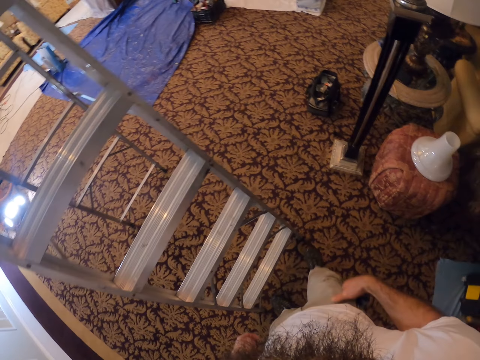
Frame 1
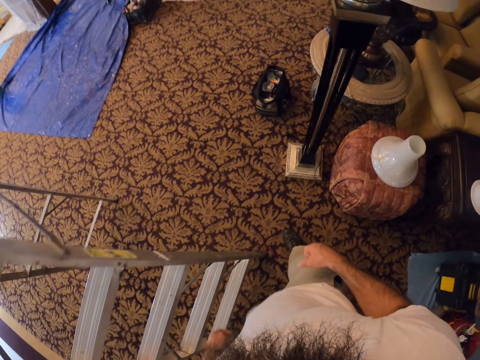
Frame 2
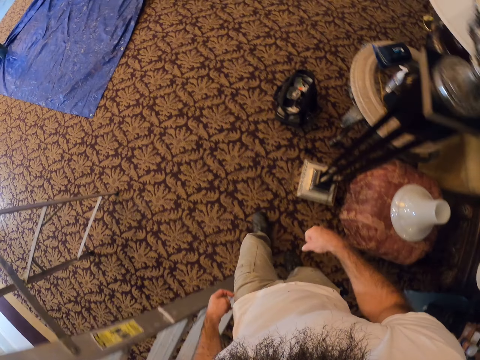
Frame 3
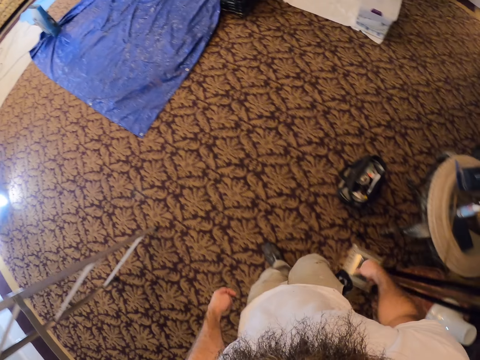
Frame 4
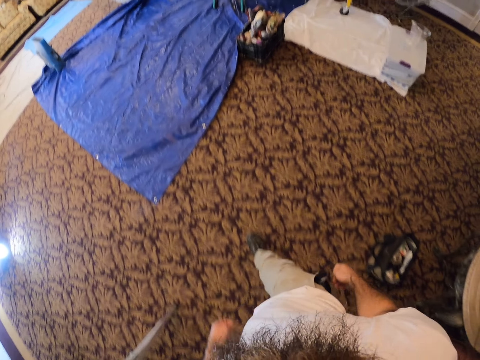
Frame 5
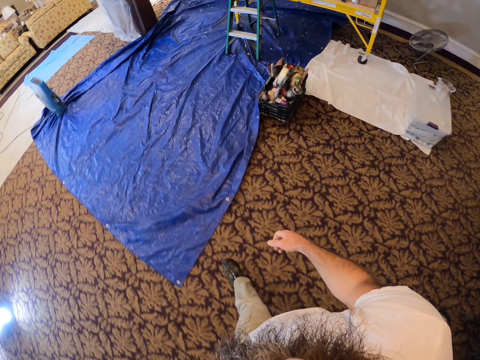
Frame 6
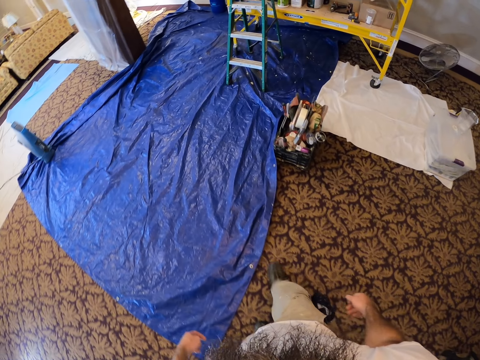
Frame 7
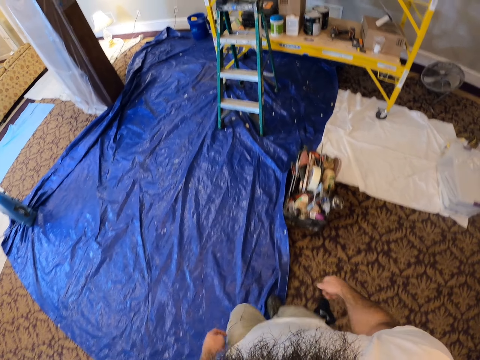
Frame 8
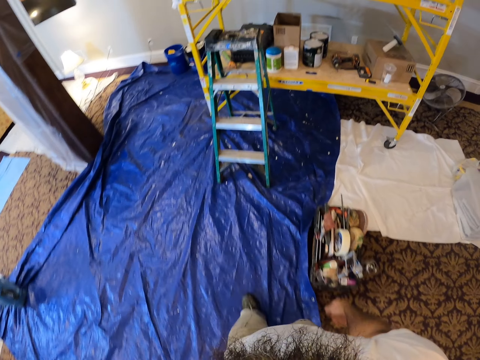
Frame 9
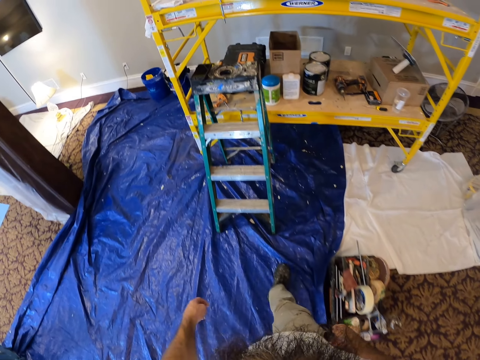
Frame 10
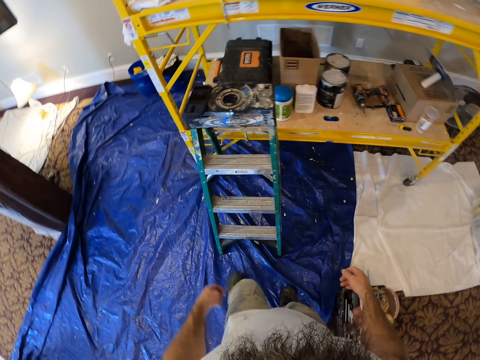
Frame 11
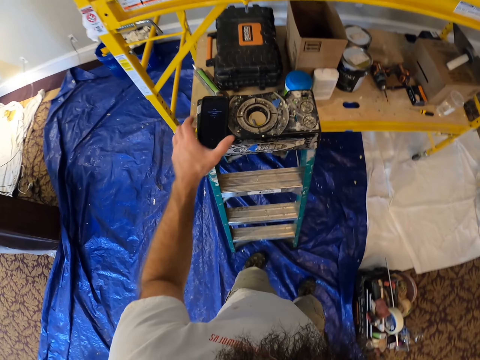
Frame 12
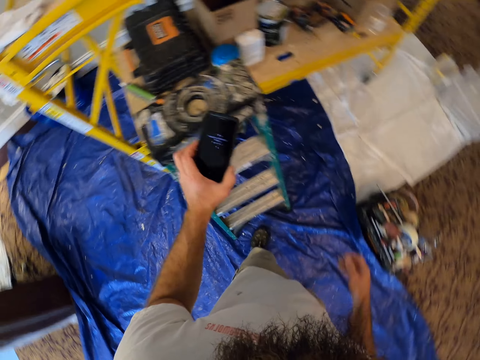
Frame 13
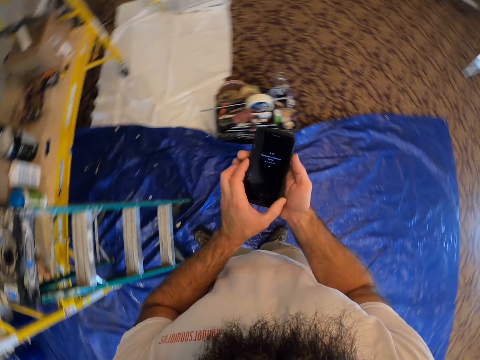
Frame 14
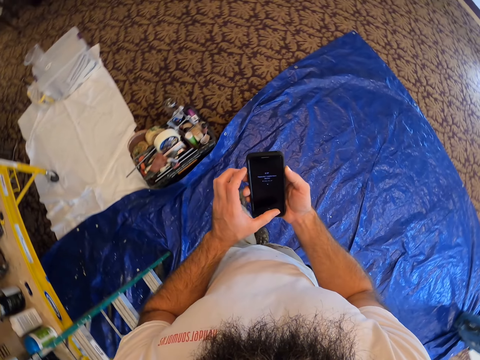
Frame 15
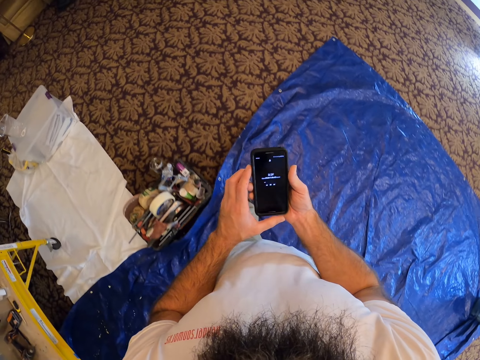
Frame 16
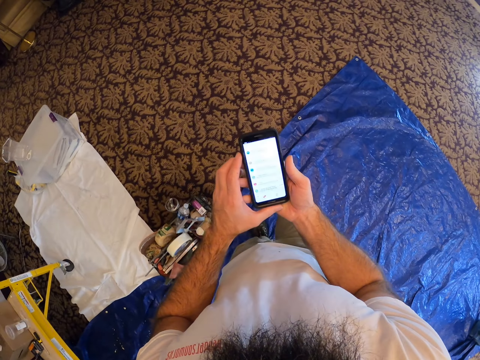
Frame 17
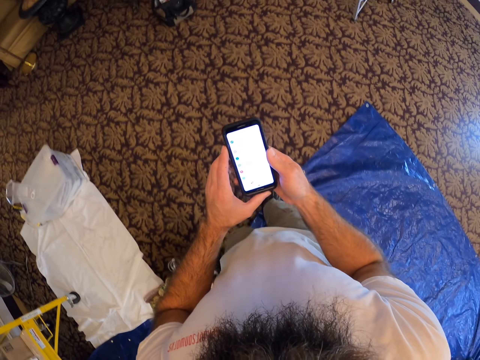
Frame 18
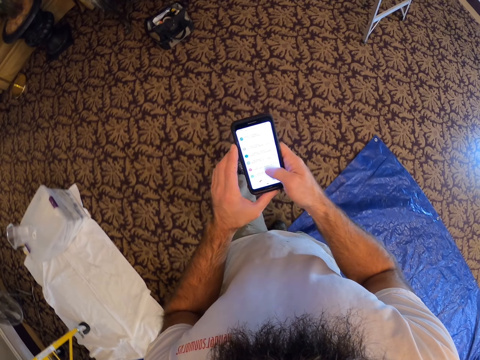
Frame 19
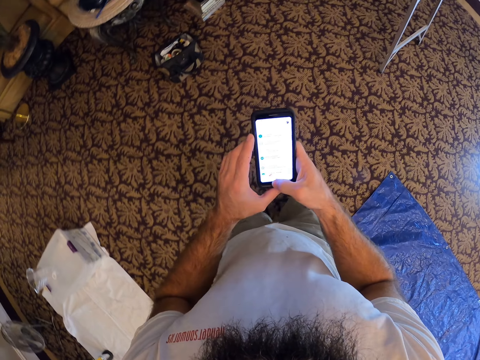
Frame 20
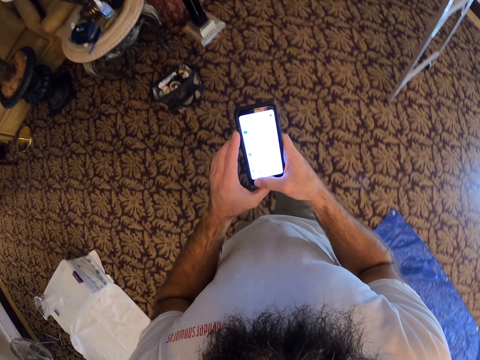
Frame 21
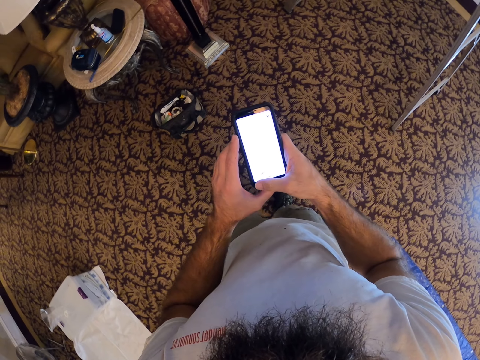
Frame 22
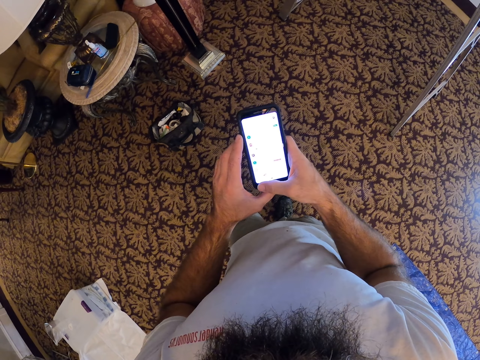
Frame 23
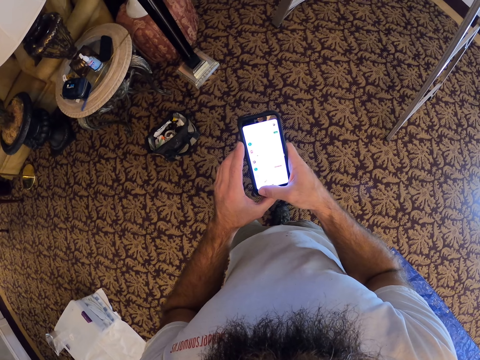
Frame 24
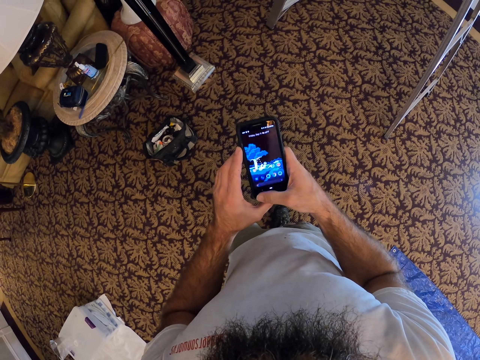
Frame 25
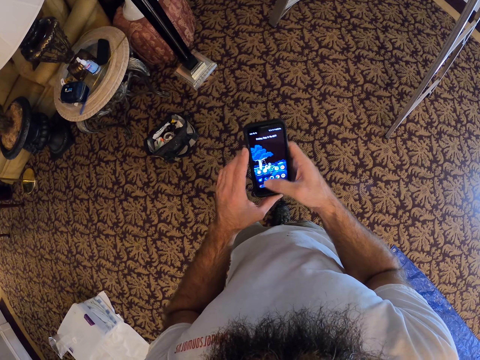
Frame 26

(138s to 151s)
The camera wearer walks. He picks up a phone from a ladder with his left hand. He holds the phone with both hands. He operates the phone with both hands.

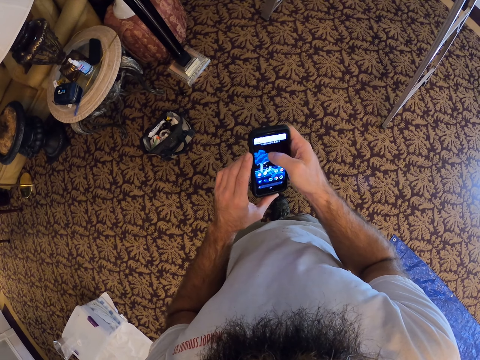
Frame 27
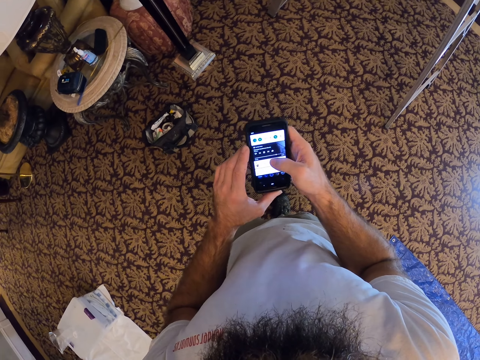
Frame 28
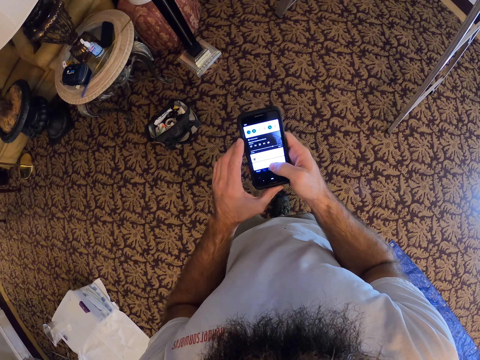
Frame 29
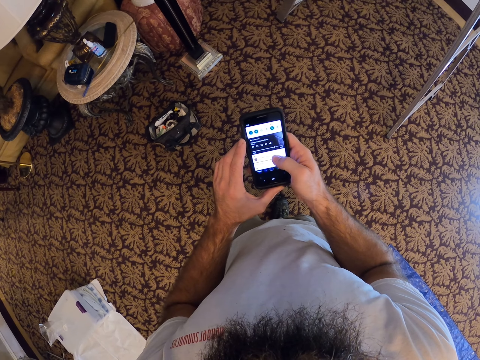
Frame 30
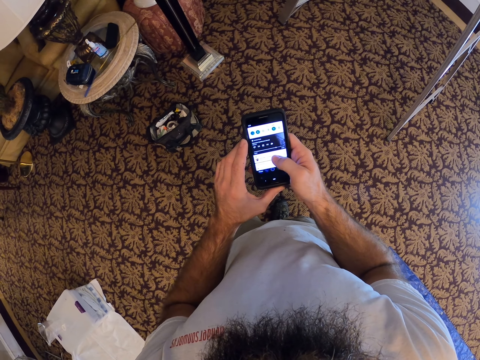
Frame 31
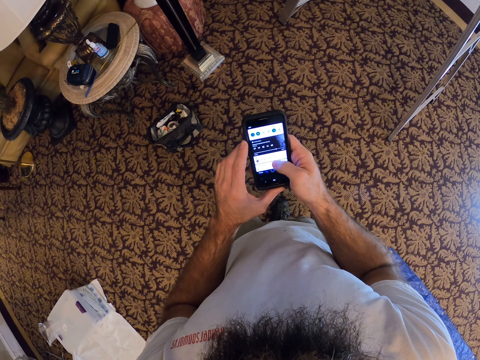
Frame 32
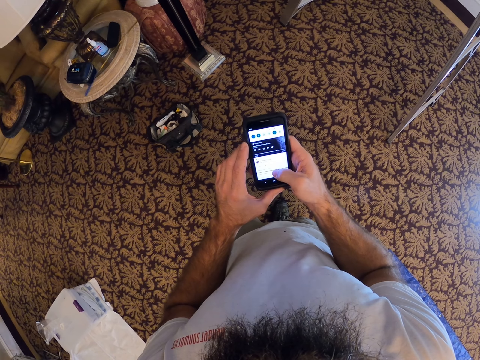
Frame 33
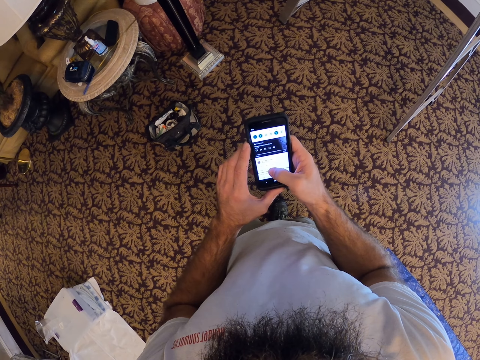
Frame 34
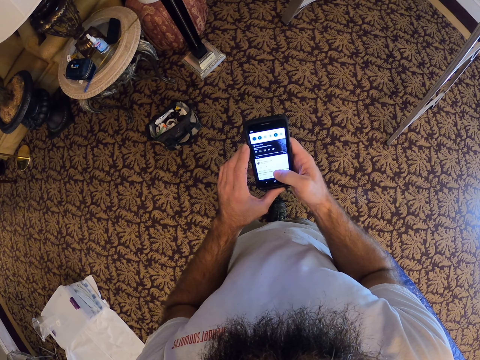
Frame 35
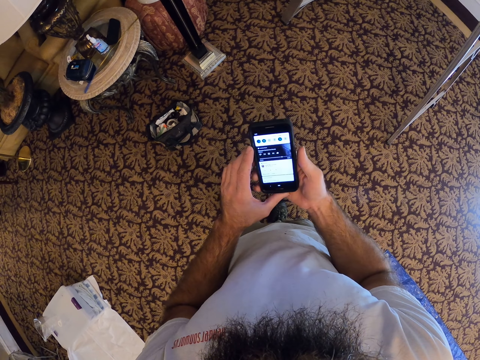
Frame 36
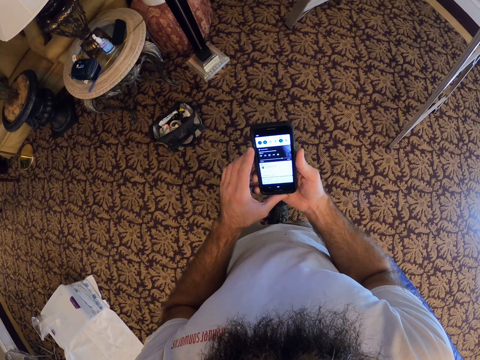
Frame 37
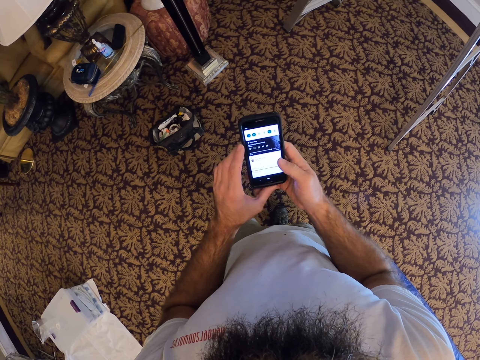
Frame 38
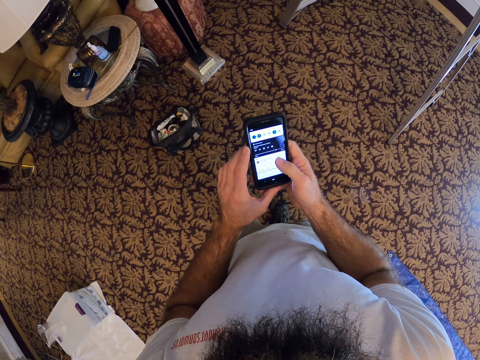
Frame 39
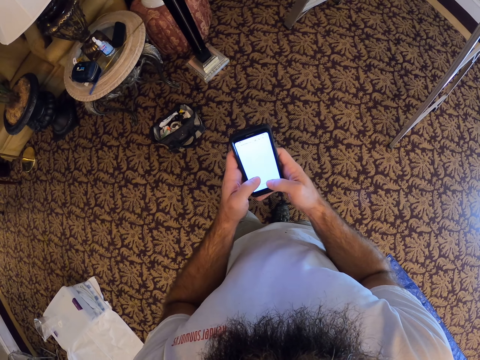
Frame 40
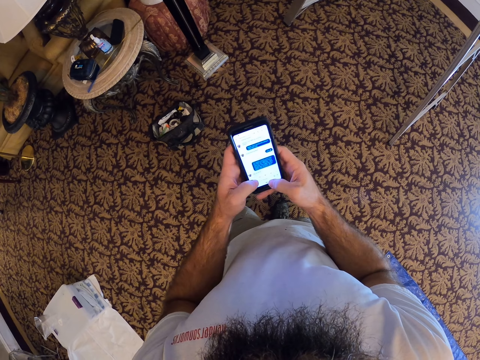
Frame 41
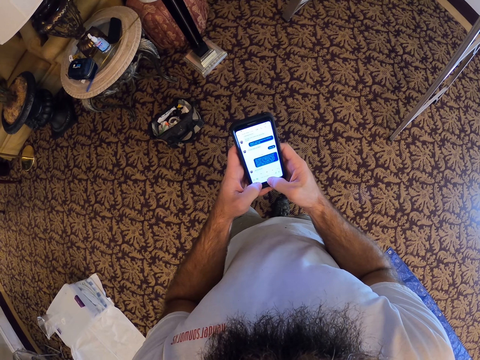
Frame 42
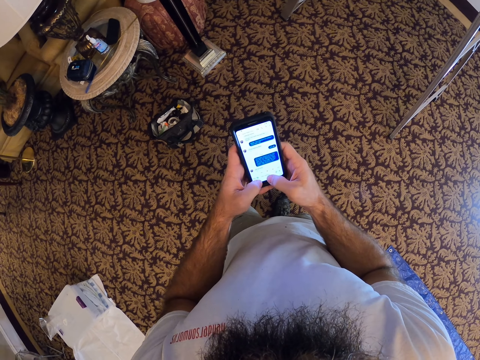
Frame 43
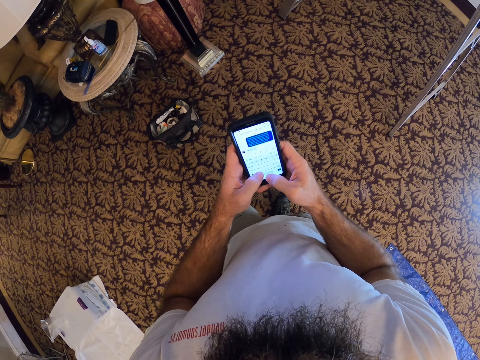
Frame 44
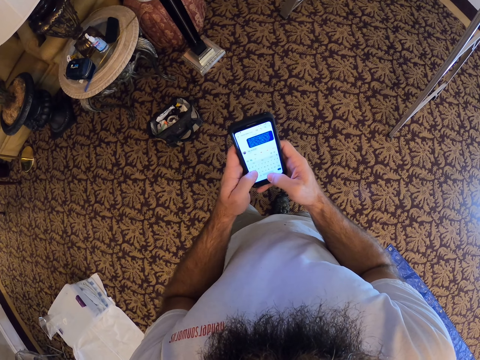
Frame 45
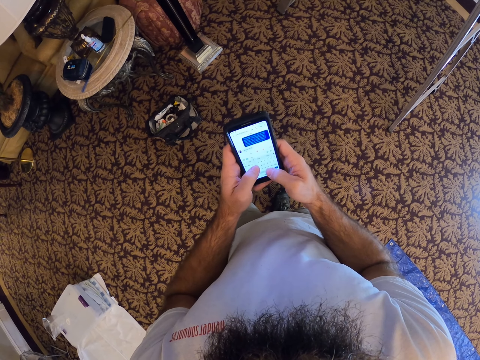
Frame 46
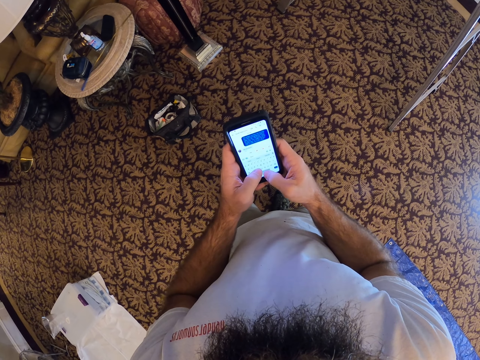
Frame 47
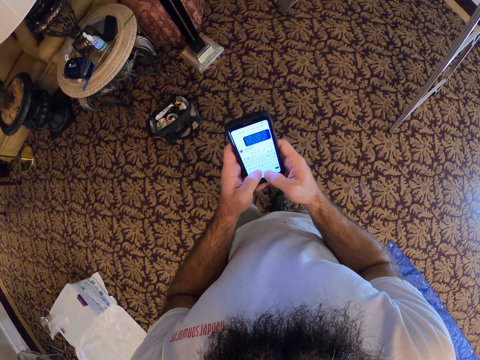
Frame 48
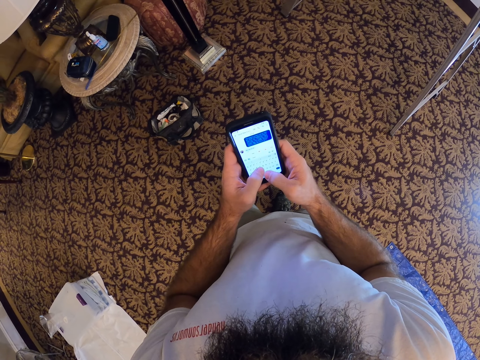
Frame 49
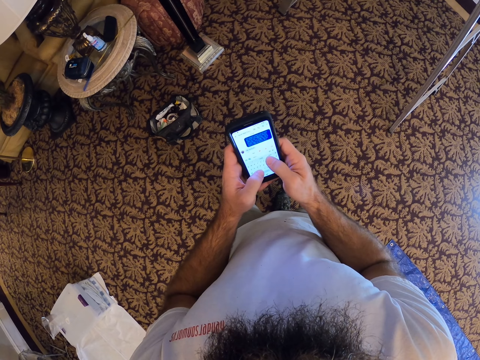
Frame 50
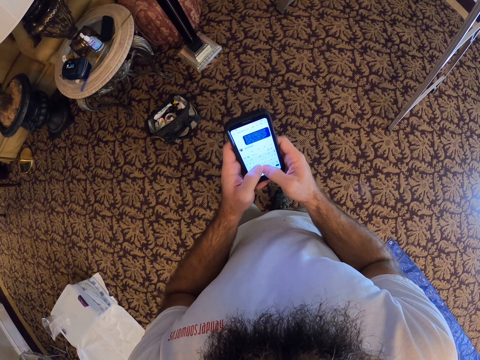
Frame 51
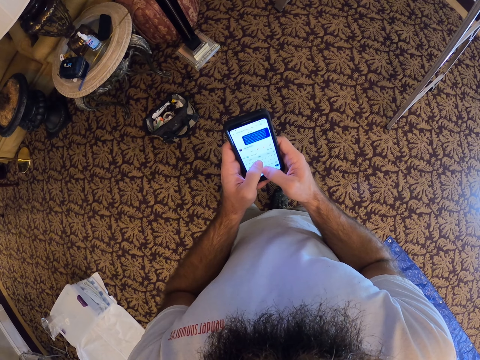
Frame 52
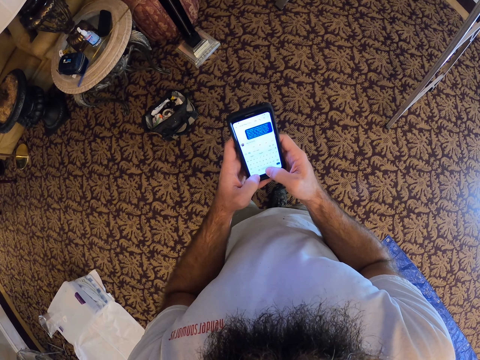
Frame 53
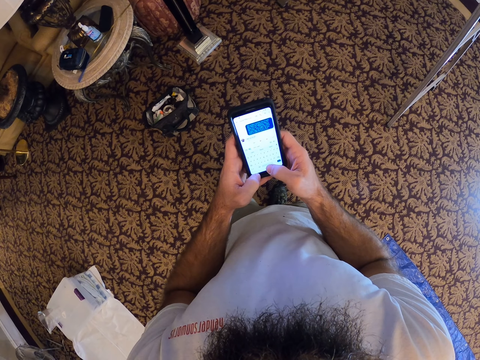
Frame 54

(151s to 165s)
The camera wearer types on the phone.
